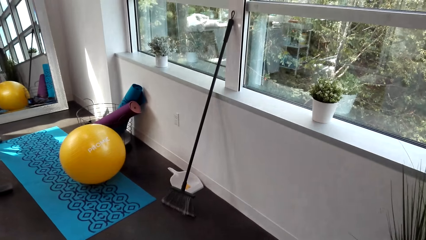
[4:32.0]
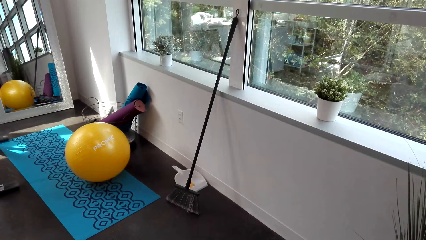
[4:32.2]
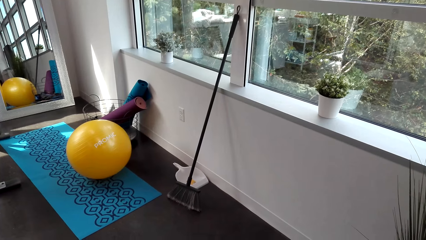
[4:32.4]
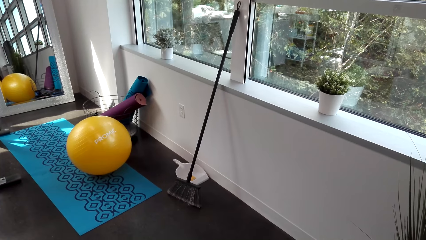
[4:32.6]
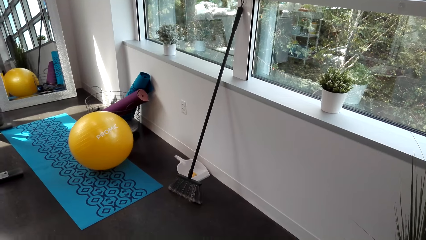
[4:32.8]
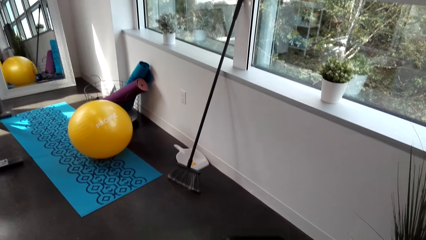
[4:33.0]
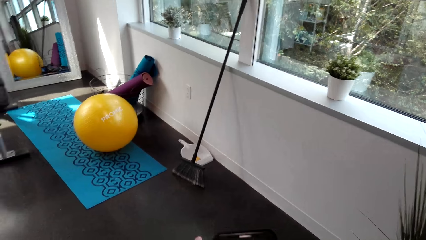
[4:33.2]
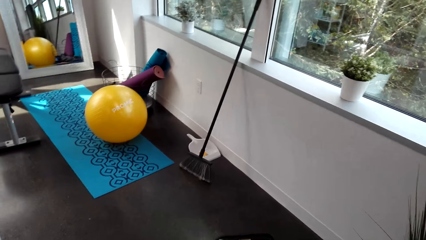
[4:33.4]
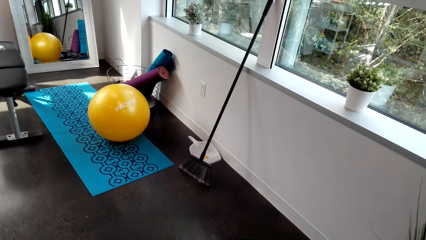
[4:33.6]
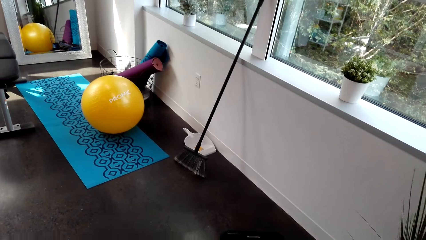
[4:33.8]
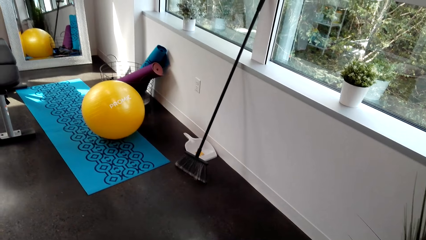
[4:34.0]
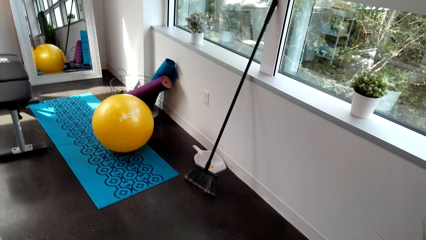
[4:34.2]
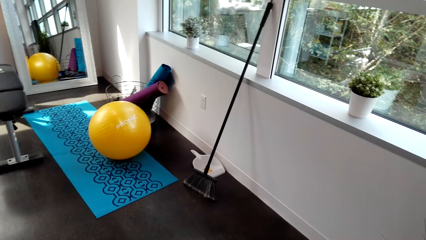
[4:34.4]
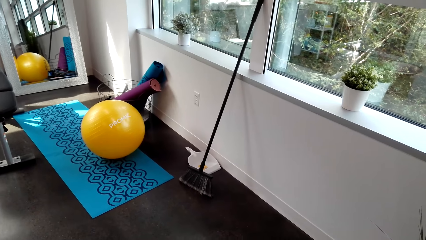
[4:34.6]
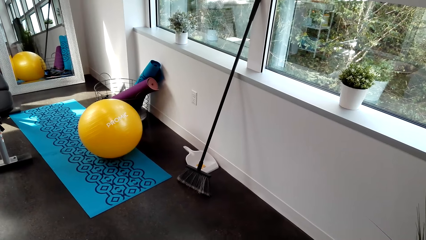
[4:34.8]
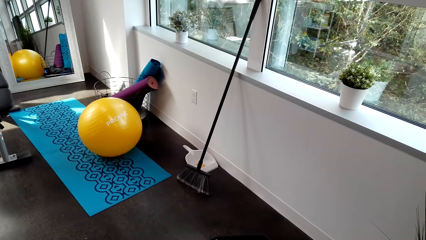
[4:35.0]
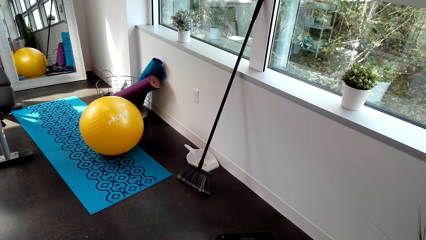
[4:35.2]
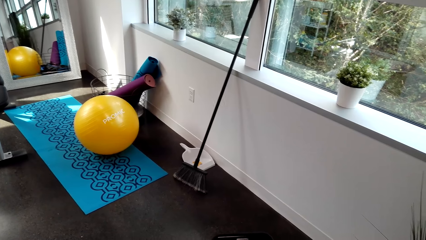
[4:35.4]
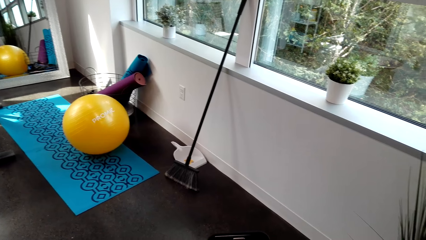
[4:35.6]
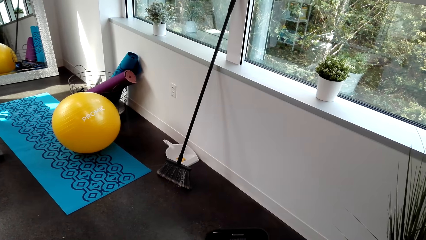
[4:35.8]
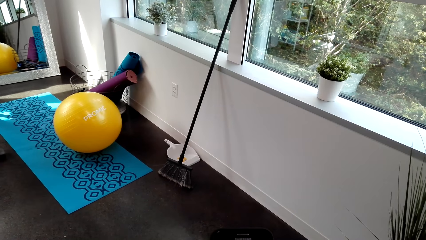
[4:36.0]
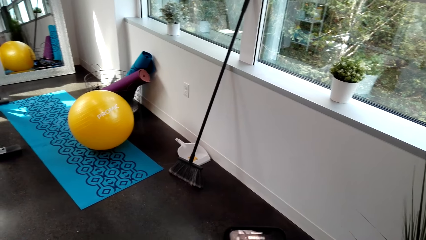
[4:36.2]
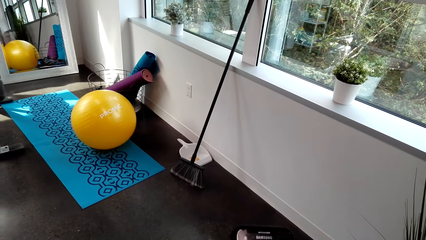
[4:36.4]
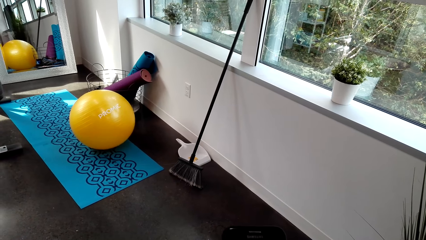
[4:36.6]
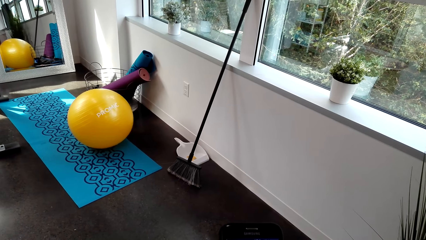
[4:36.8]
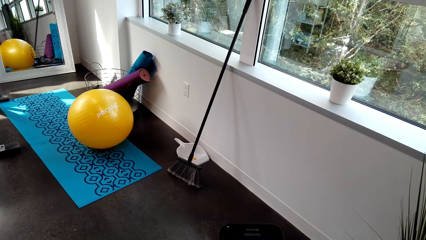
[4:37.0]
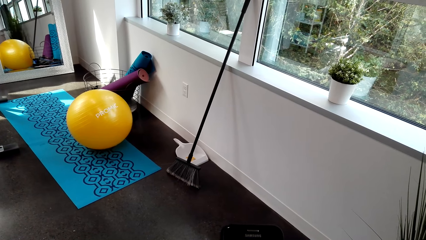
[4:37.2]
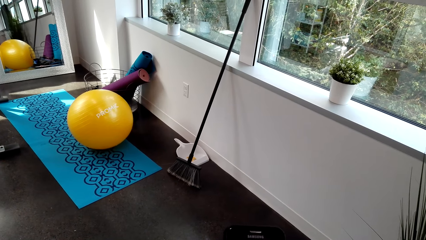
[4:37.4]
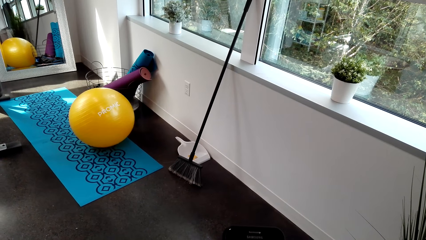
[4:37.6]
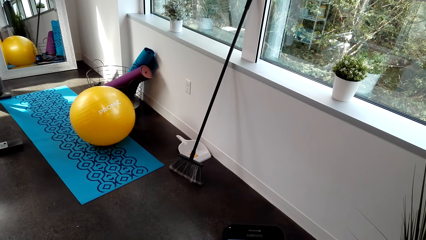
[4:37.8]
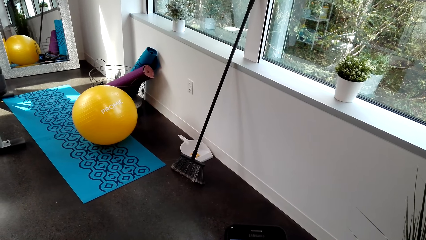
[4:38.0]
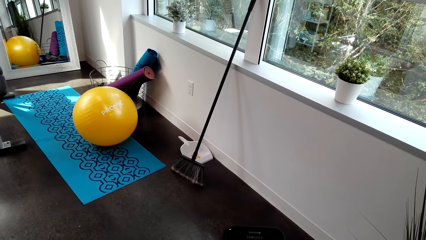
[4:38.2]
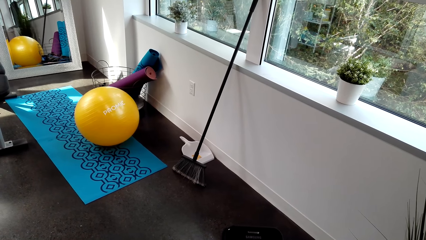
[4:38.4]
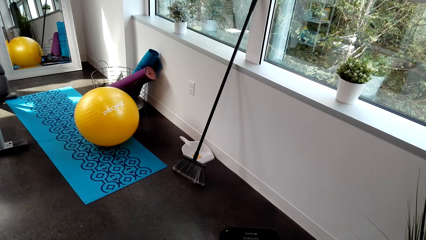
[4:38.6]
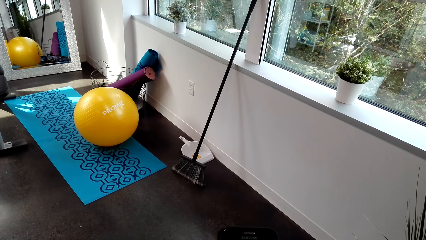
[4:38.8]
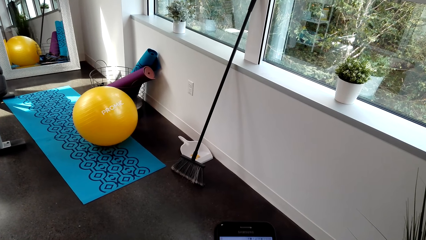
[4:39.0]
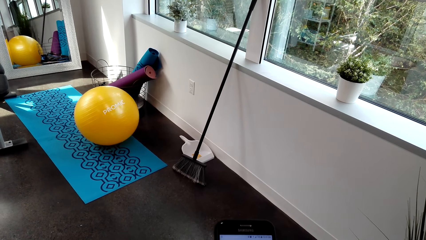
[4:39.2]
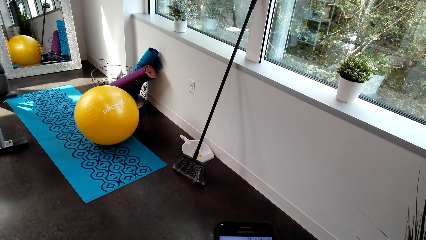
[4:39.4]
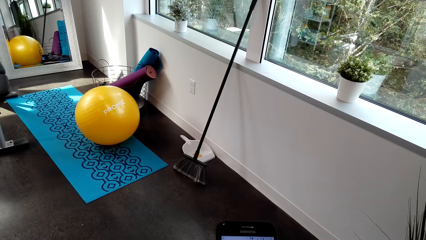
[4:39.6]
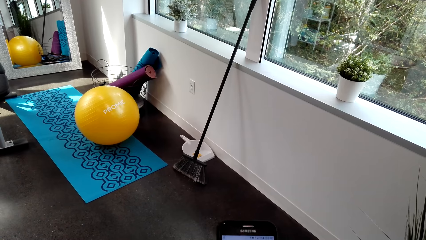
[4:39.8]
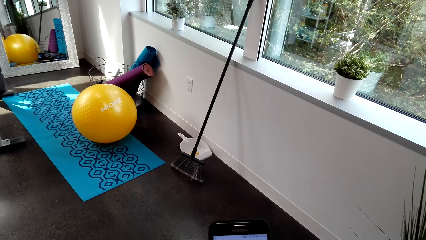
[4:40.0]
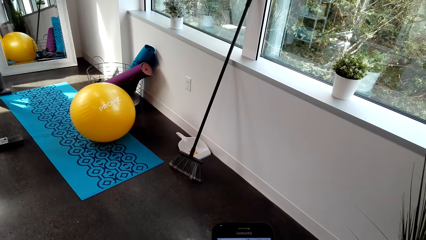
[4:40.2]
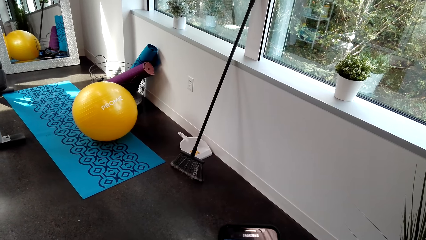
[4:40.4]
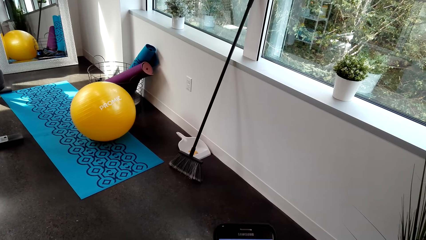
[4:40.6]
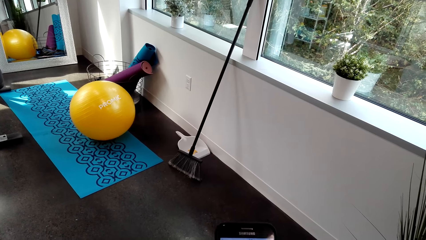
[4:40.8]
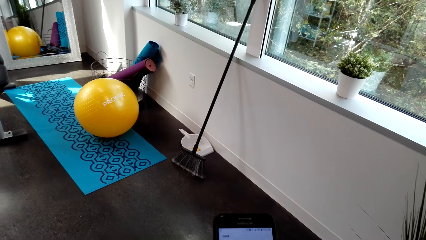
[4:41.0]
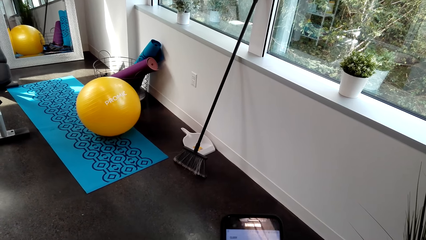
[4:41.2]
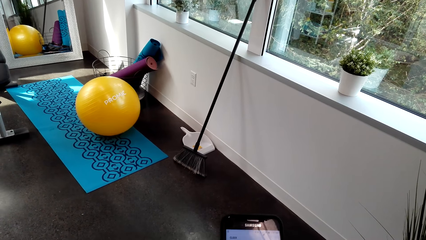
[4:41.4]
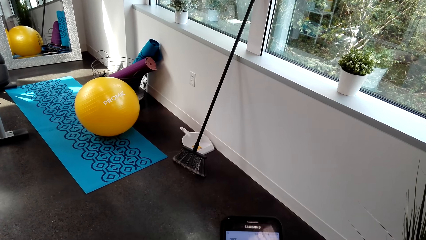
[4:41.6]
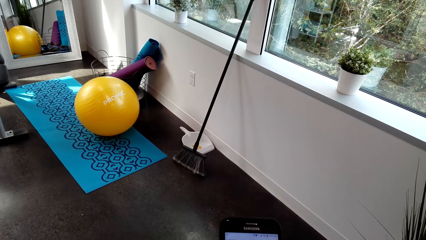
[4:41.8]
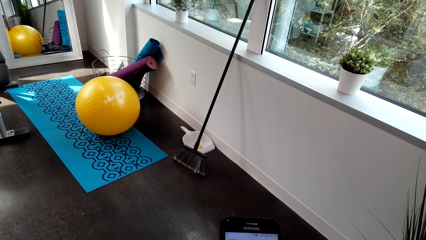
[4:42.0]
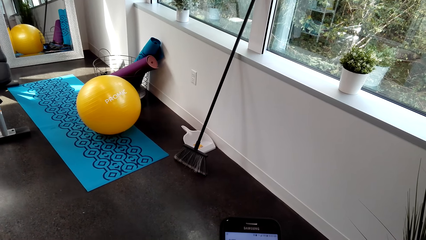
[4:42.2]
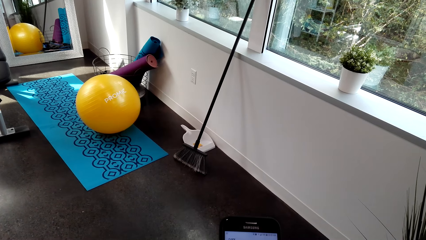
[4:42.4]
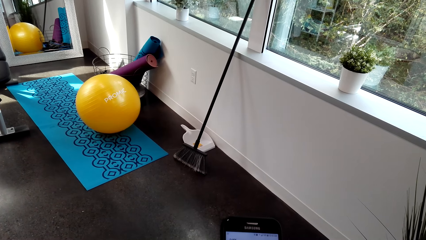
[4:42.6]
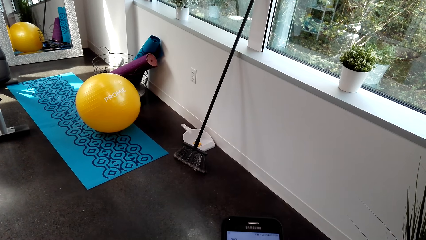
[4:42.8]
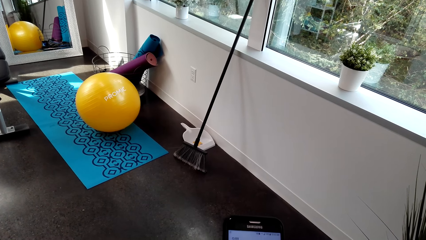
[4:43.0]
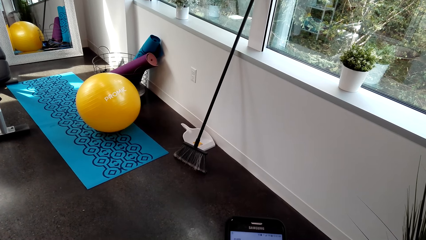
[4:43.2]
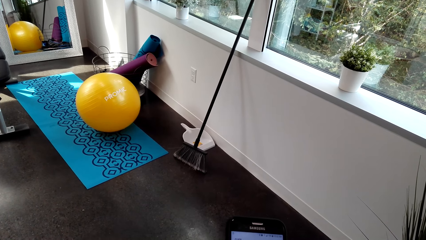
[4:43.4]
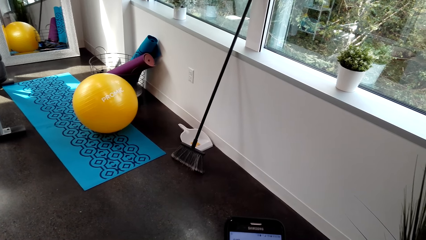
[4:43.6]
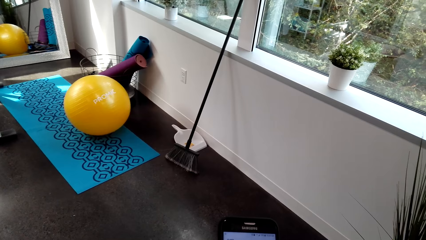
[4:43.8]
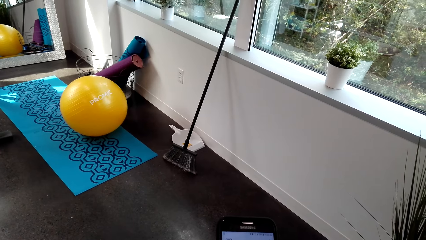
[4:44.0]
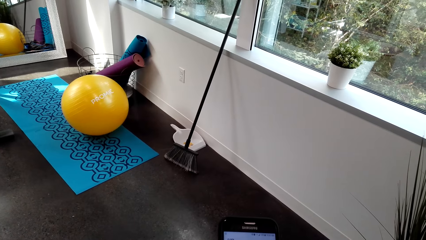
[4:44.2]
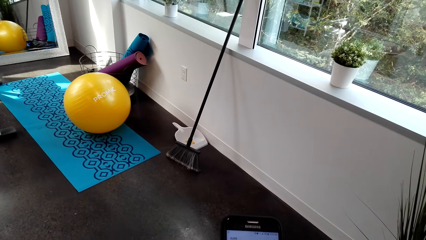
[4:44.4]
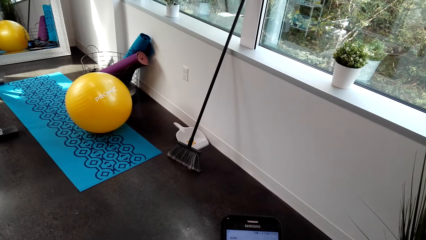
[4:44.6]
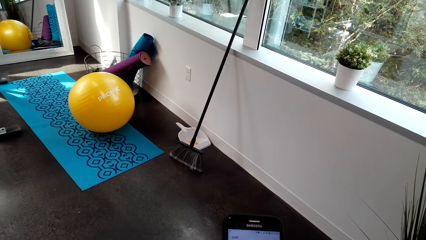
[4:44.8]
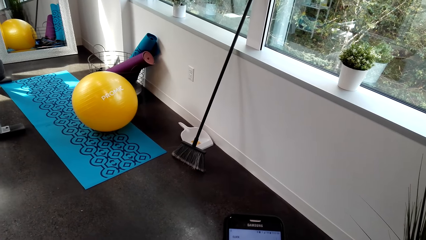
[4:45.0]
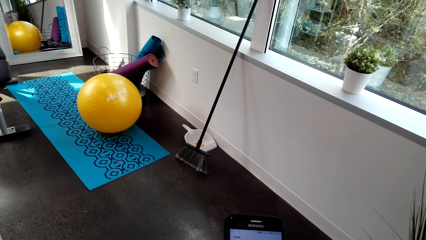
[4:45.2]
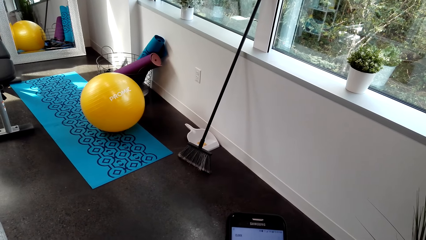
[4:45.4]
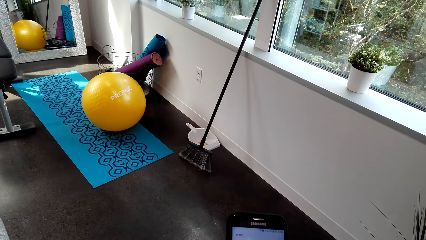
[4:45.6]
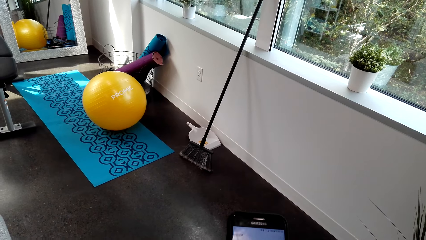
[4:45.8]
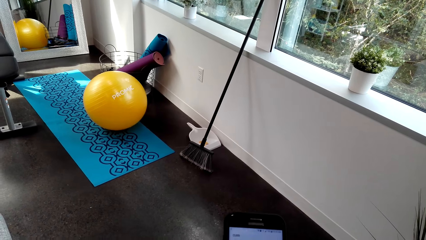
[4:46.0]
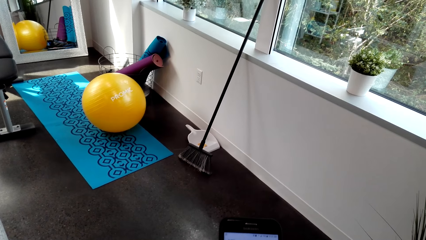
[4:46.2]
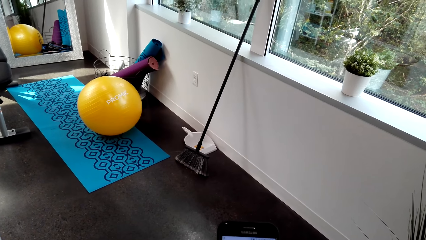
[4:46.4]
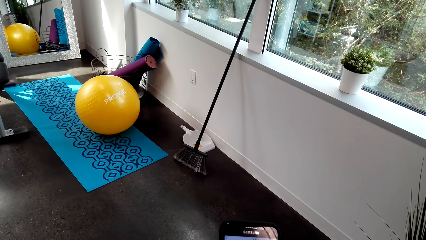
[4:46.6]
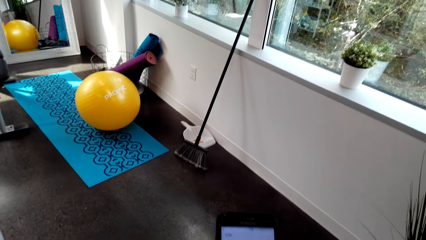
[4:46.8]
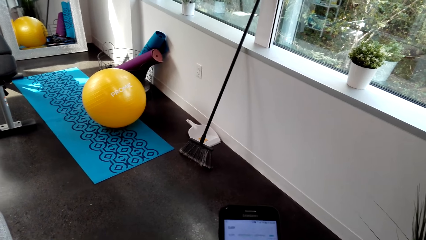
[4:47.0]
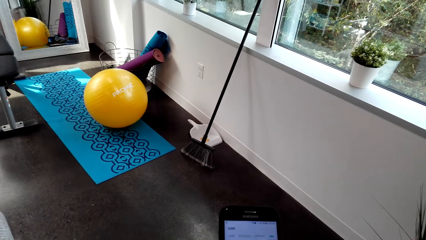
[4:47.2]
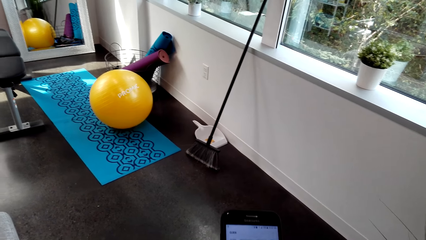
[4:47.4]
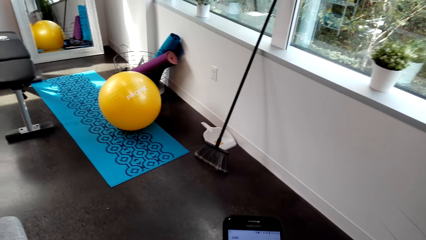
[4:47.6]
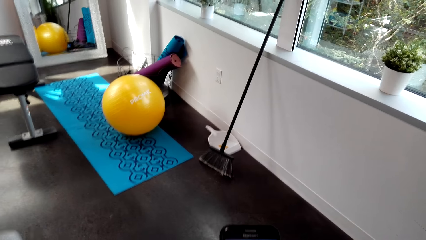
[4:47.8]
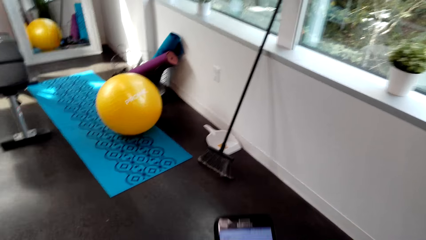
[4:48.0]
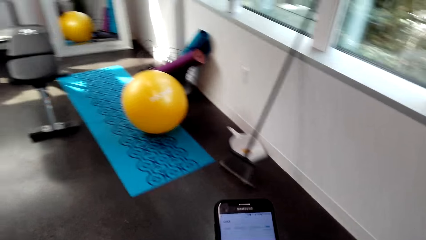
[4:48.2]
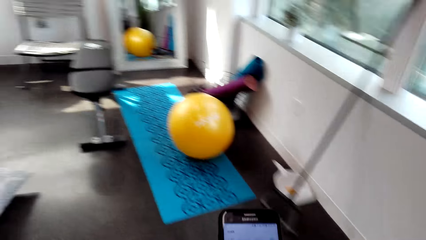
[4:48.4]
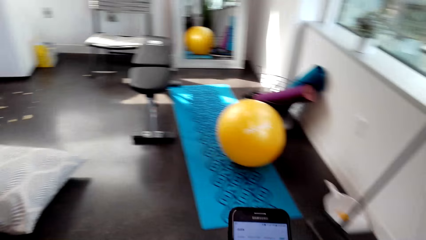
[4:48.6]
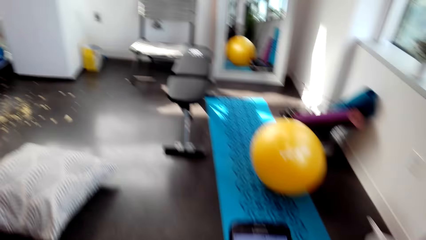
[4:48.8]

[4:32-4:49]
The camera wearer looks around.
